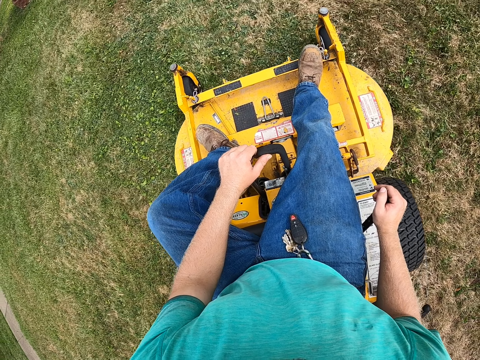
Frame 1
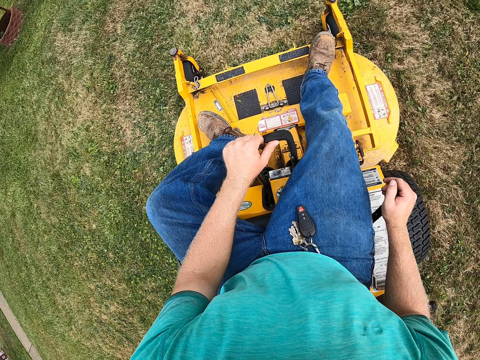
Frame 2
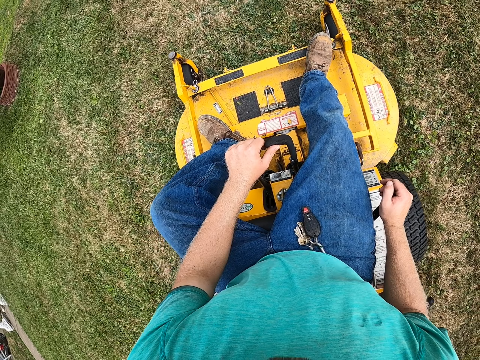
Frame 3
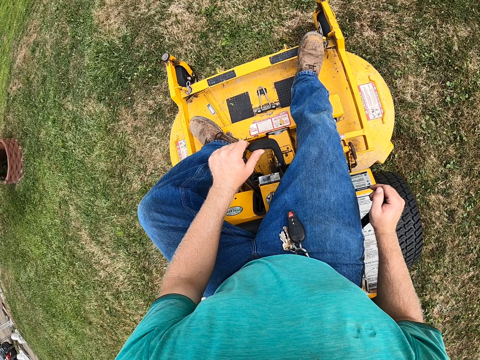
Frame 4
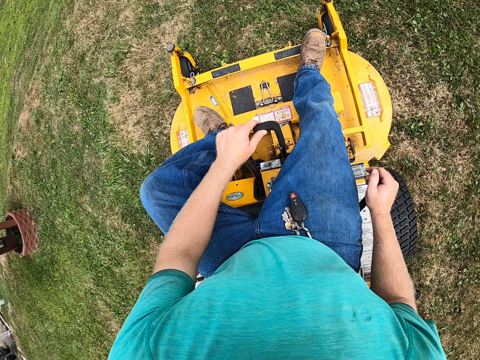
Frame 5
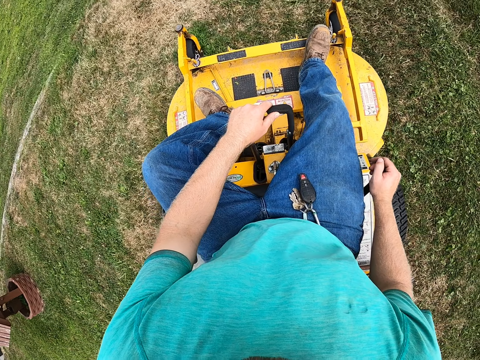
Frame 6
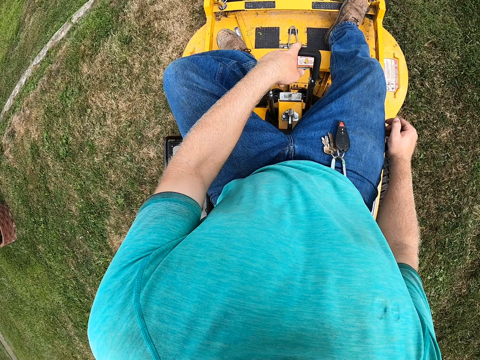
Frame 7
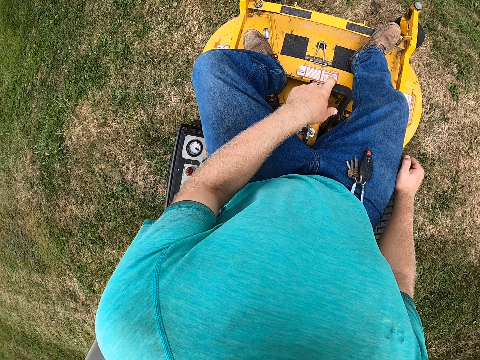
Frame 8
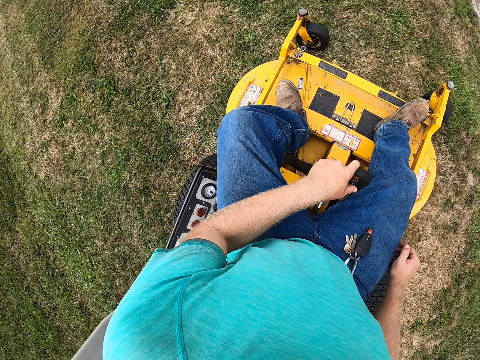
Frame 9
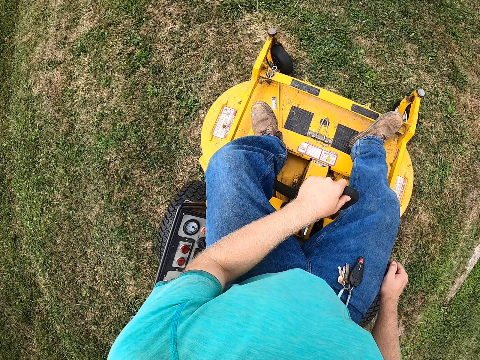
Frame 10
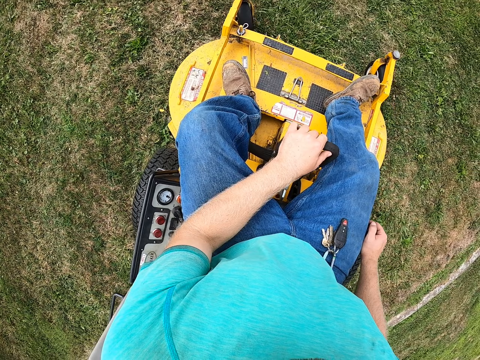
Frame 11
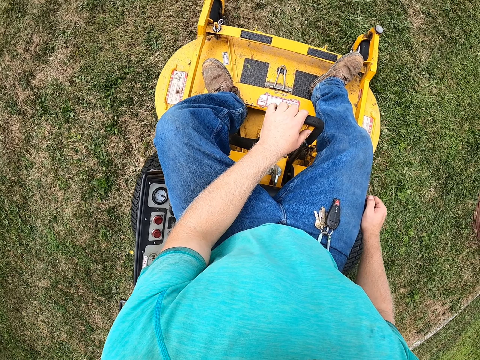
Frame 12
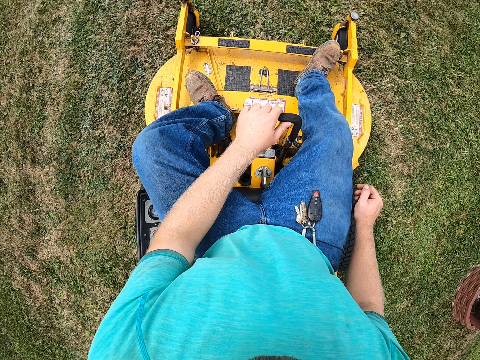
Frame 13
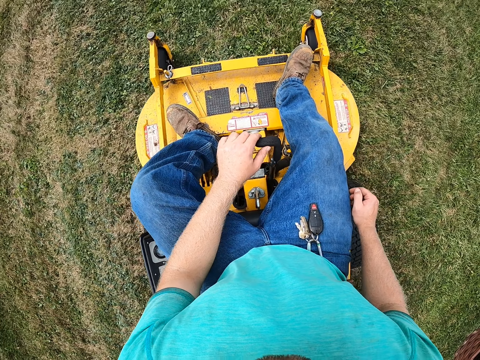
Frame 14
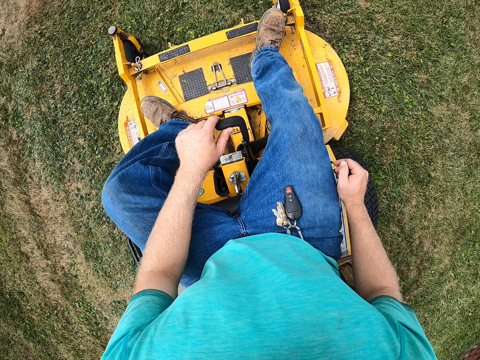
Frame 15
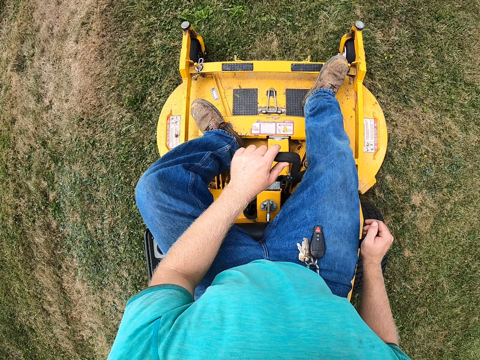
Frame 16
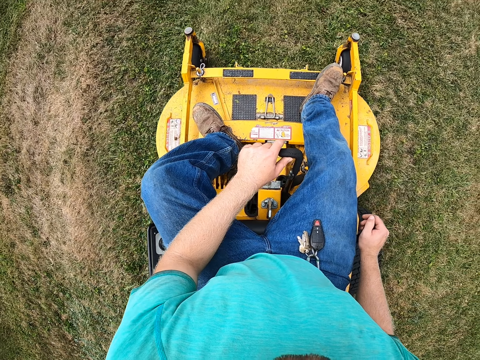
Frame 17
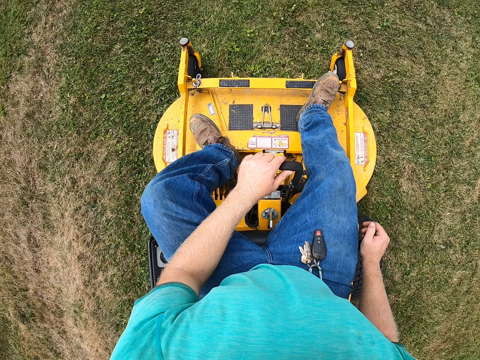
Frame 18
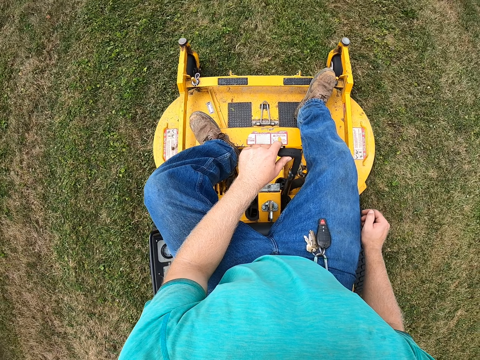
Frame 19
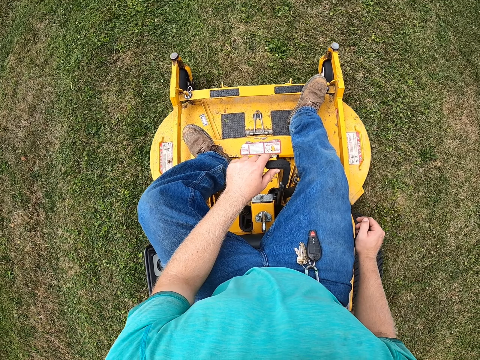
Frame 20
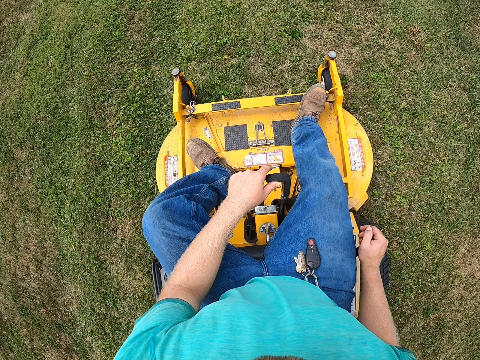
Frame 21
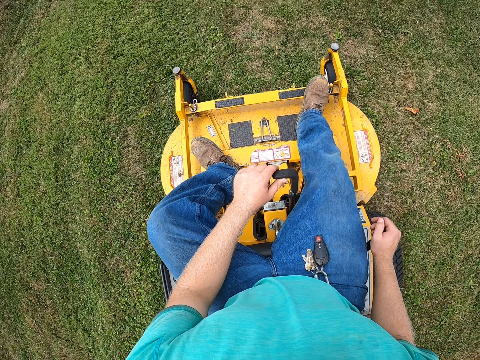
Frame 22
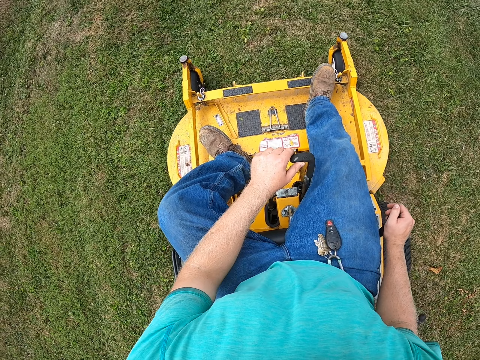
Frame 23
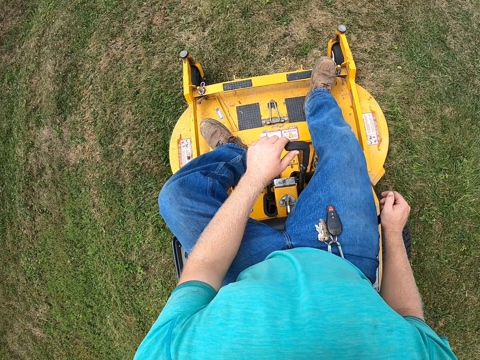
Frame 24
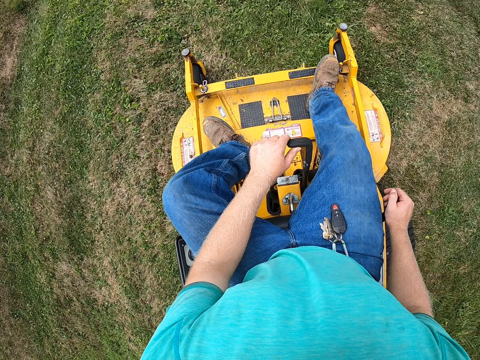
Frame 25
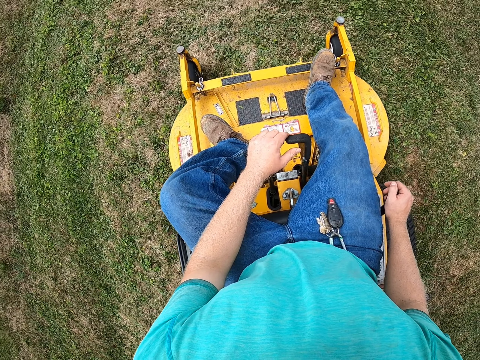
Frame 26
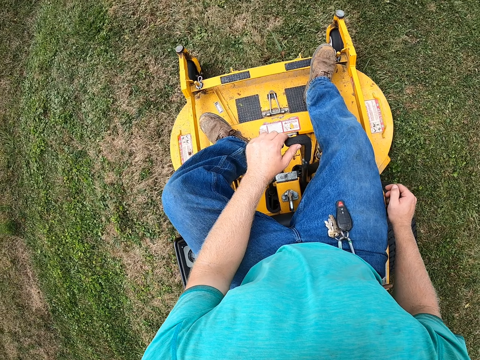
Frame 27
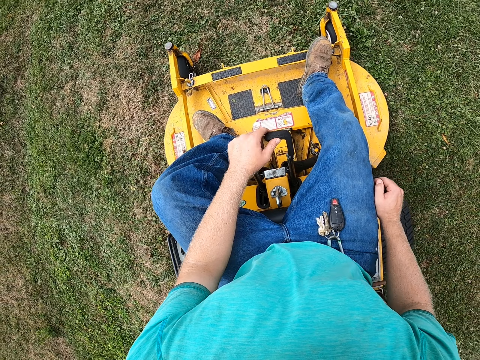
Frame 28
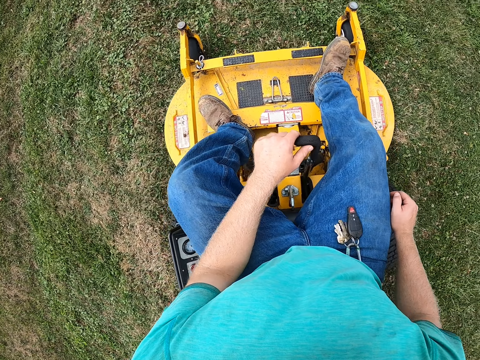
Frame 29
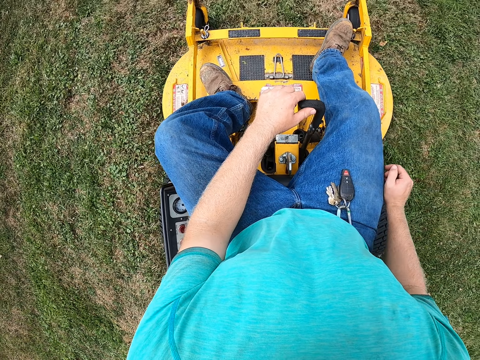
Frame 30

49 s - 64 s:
The camera wearer turns the mower and moves the mower forward.

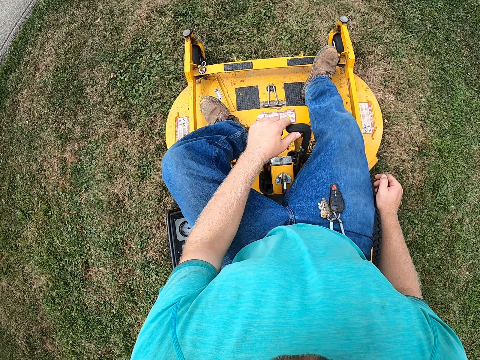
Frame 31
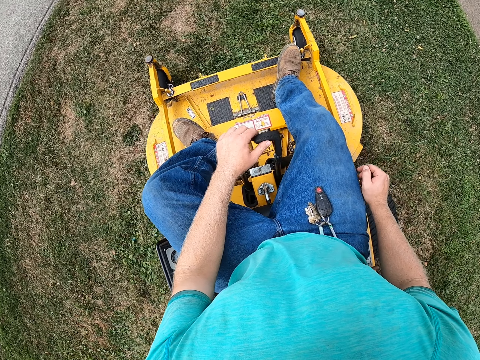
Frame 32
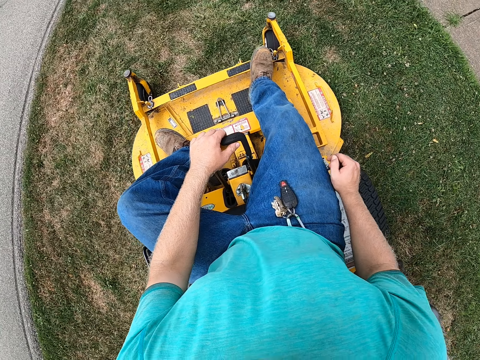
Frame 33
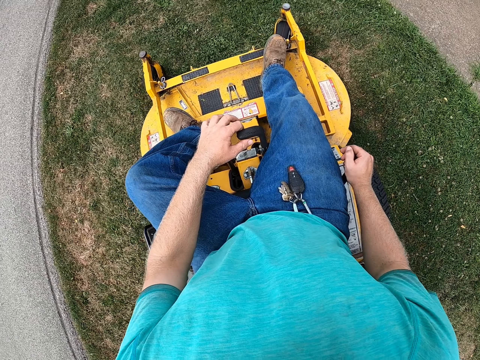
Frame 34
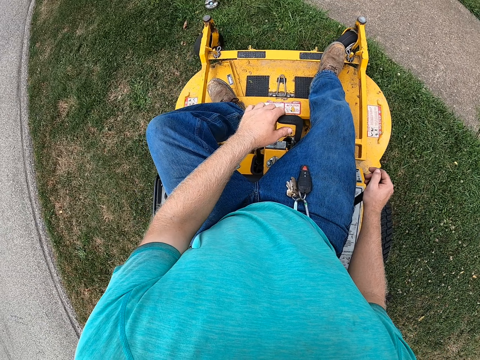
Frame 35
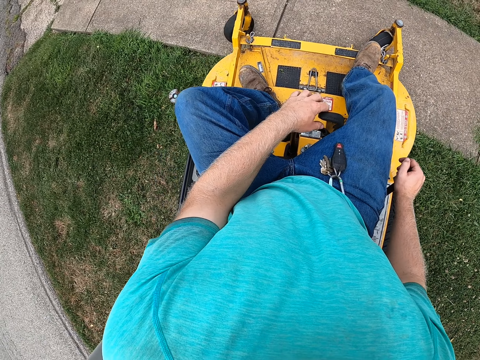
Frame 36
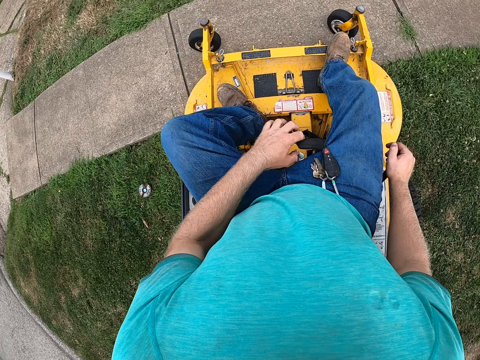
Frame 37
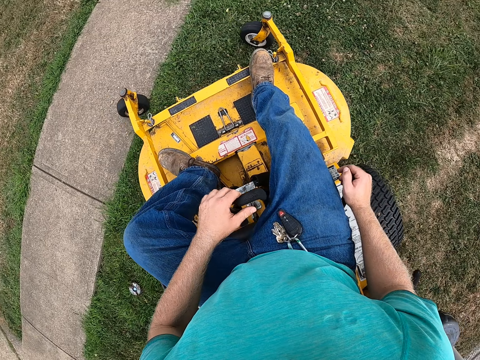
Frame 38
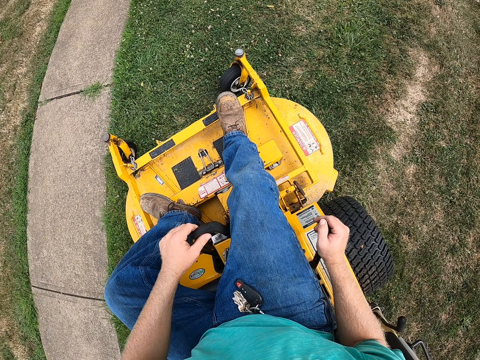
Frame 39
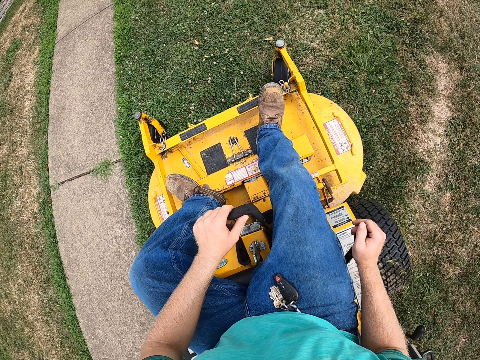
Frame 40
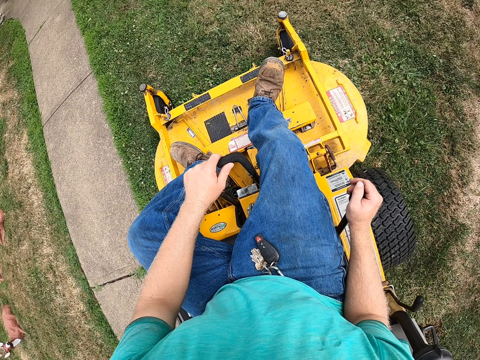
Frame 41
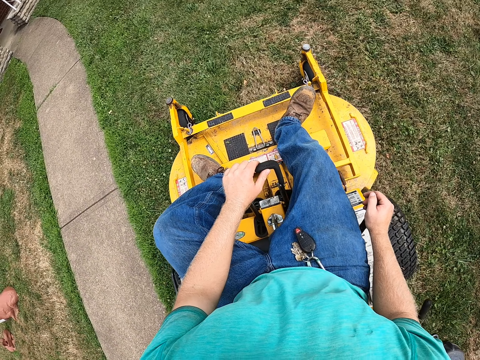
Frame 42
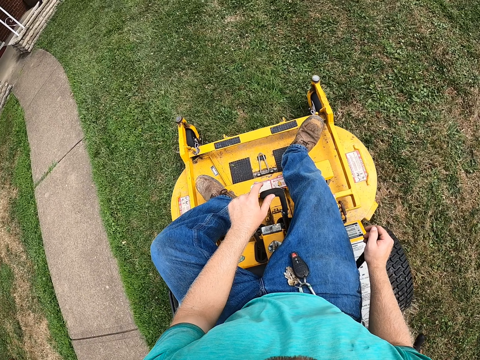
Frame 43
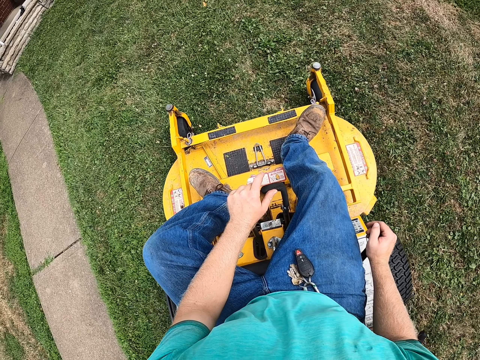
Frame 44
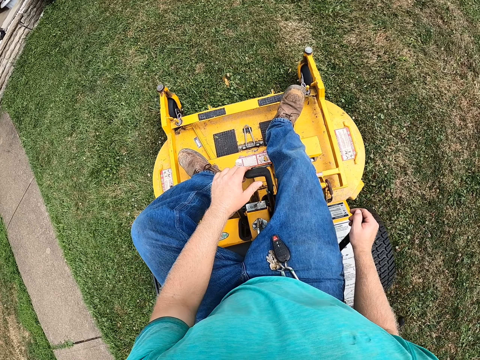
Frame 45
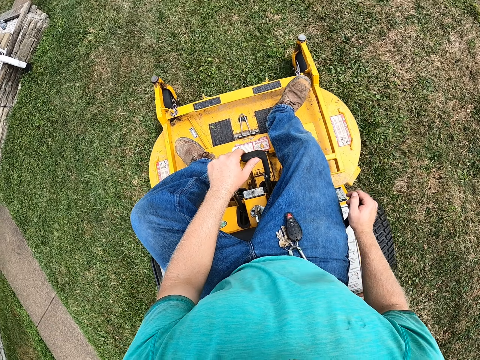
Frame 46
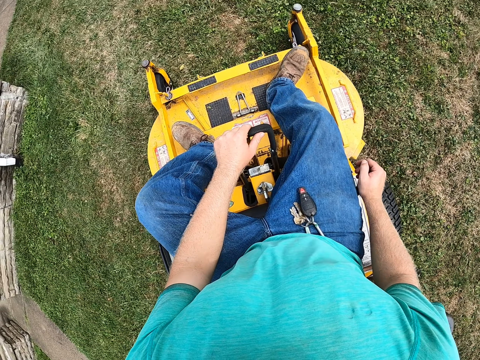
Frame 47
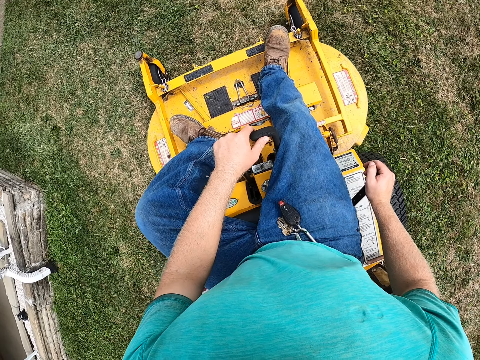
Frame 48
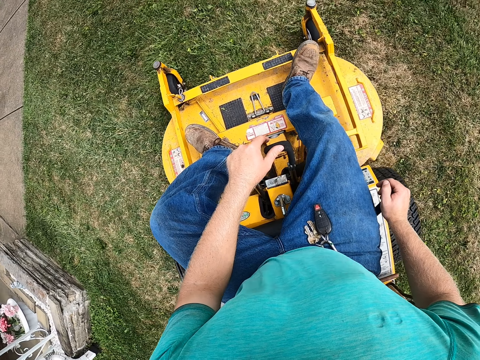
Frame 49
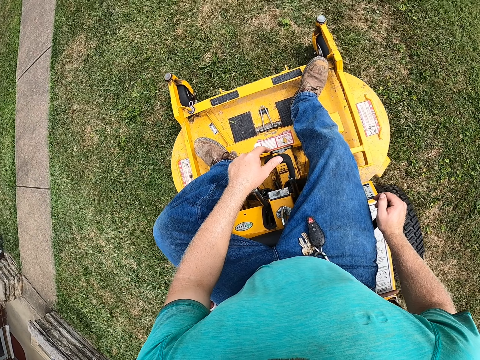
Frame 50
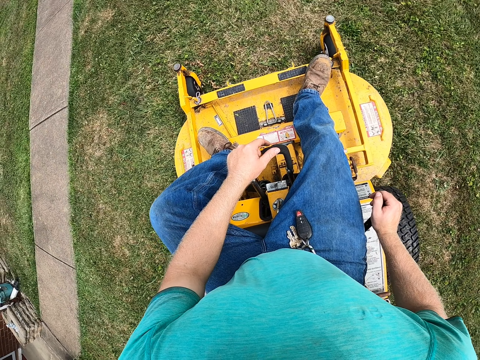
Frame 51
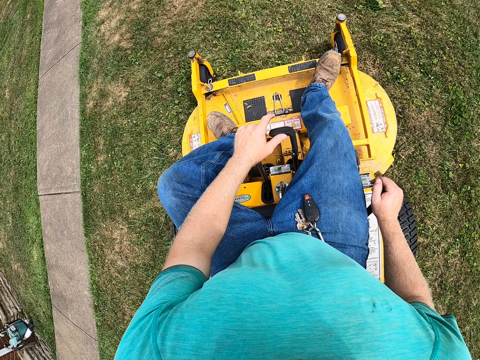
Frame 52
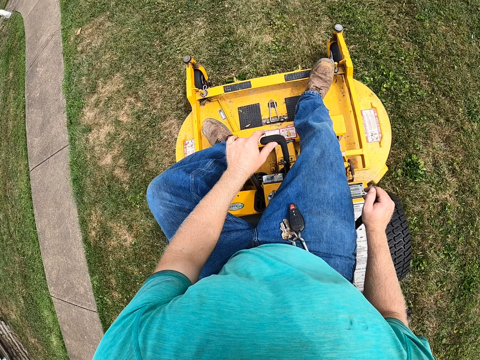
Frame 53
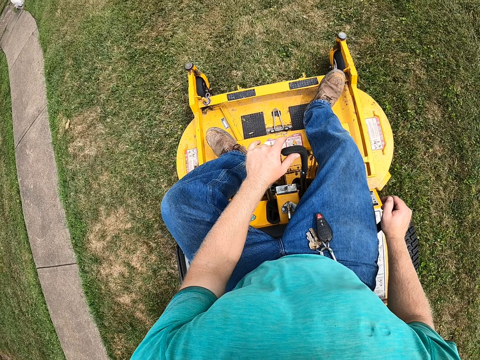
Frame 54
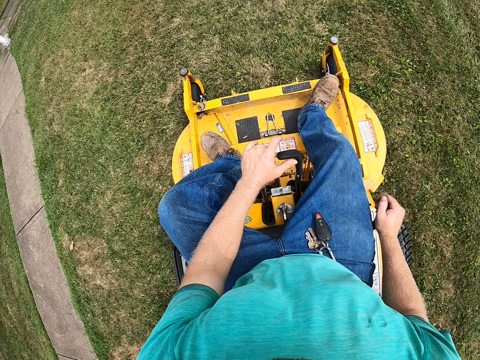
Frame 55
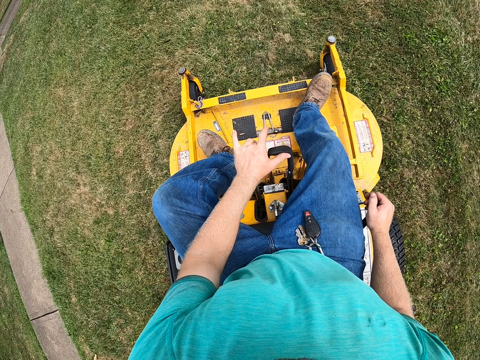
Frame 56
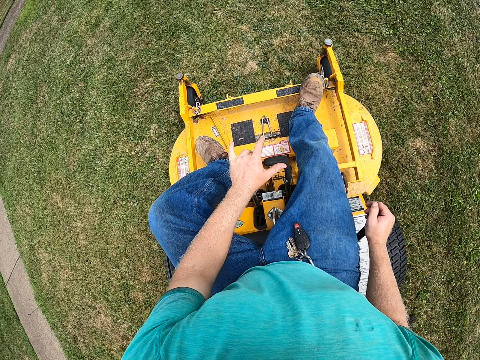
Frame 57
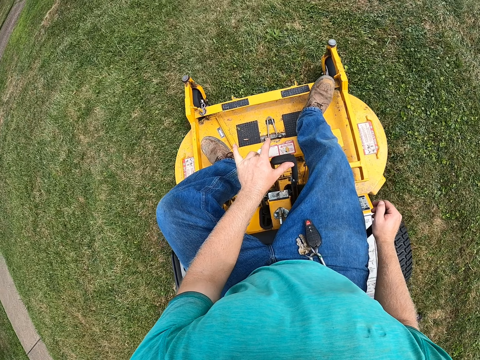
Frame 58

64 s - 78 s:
The camera wearer turns the mower and moves the mower forward.
